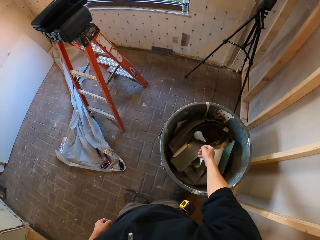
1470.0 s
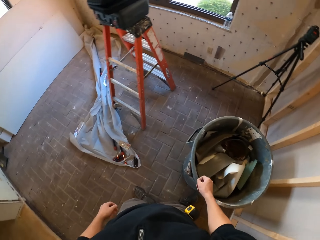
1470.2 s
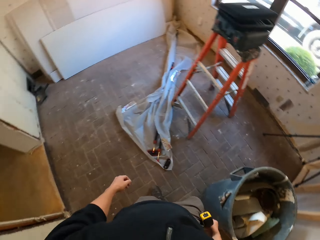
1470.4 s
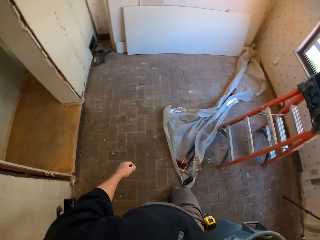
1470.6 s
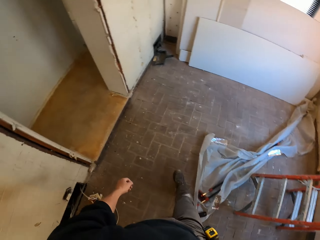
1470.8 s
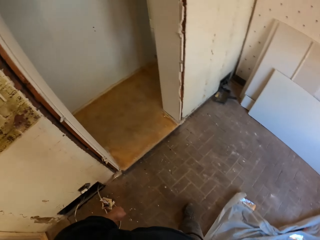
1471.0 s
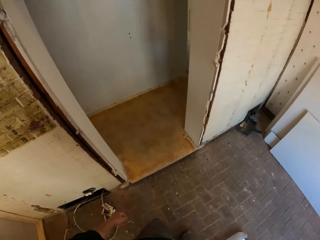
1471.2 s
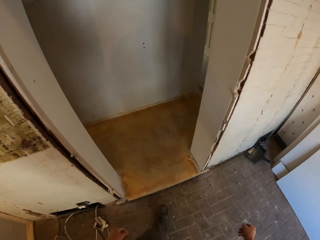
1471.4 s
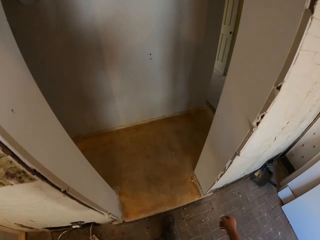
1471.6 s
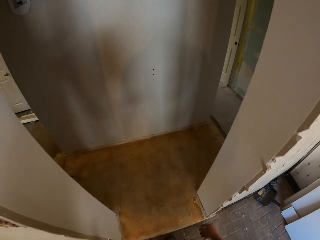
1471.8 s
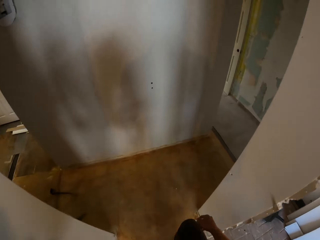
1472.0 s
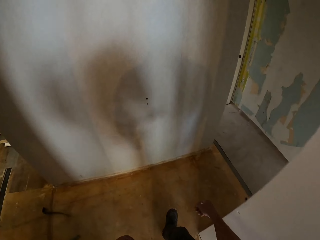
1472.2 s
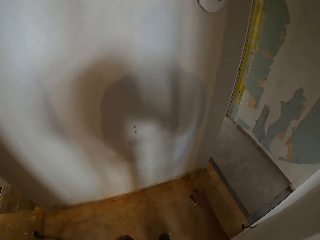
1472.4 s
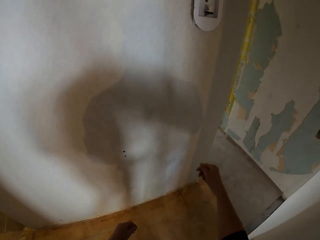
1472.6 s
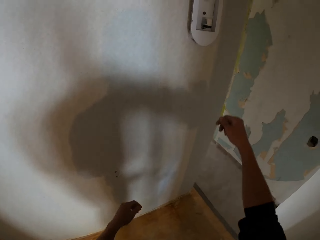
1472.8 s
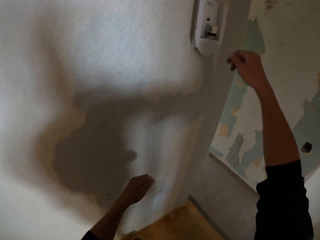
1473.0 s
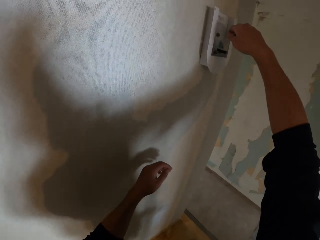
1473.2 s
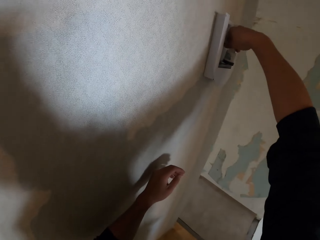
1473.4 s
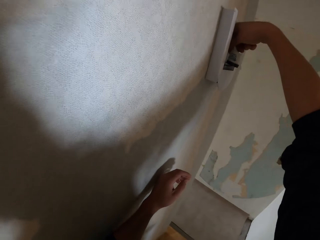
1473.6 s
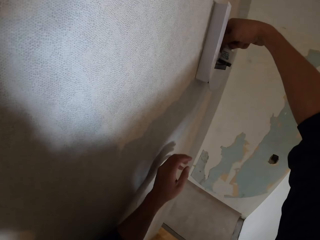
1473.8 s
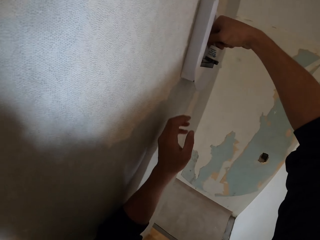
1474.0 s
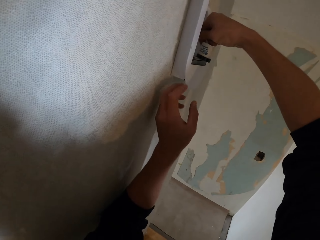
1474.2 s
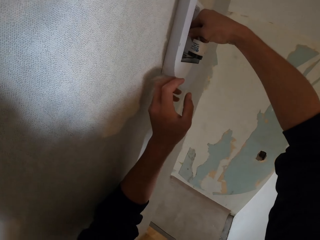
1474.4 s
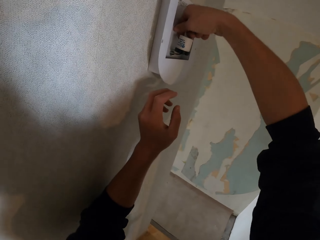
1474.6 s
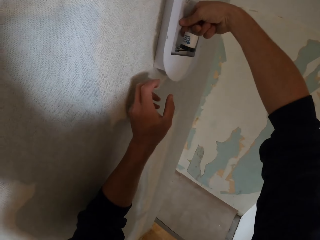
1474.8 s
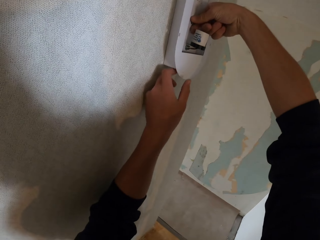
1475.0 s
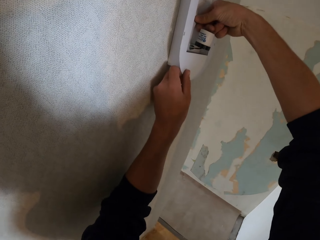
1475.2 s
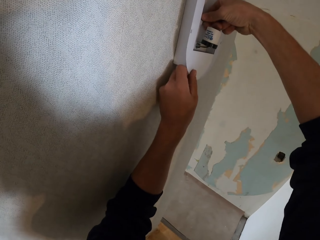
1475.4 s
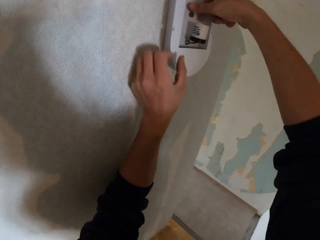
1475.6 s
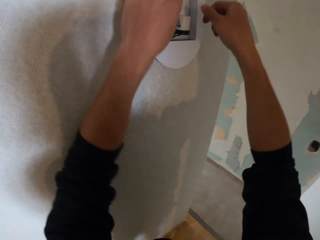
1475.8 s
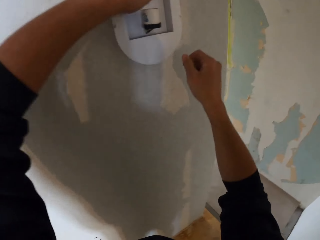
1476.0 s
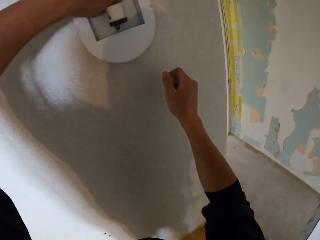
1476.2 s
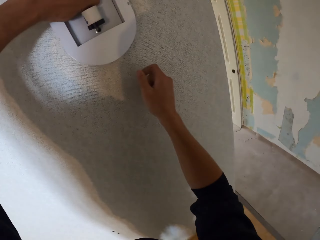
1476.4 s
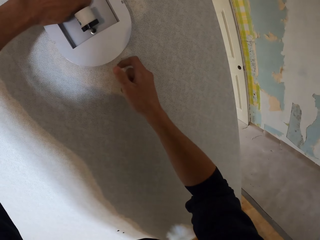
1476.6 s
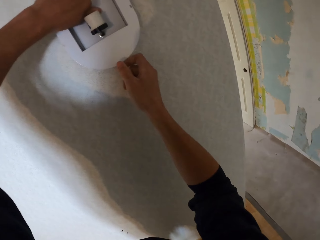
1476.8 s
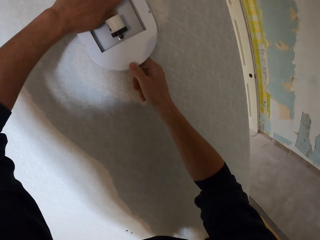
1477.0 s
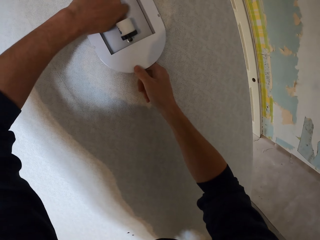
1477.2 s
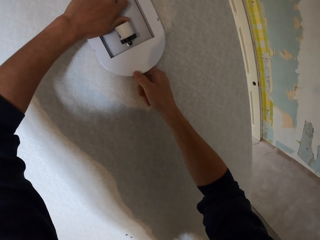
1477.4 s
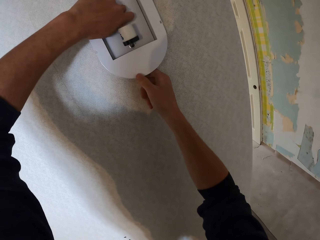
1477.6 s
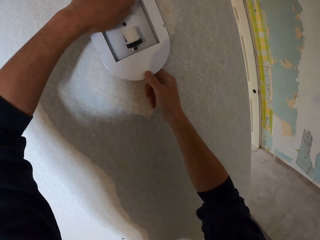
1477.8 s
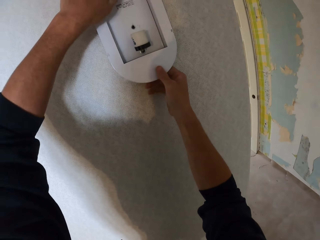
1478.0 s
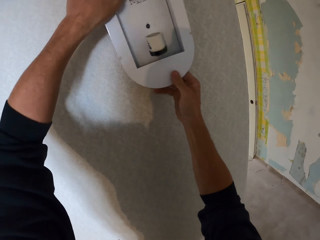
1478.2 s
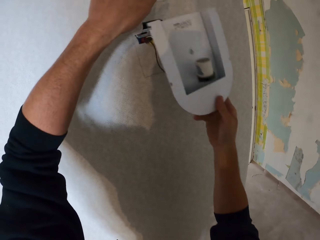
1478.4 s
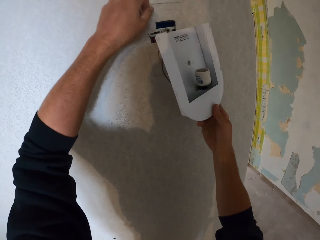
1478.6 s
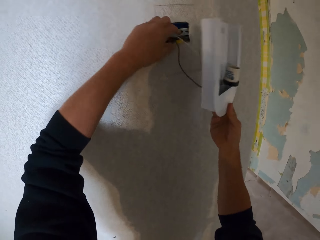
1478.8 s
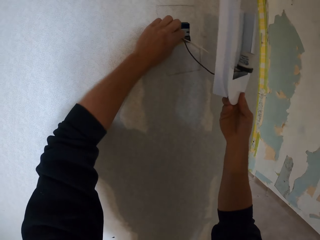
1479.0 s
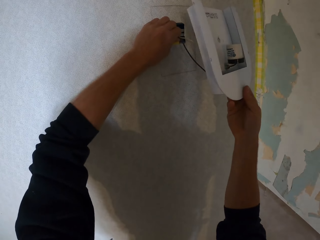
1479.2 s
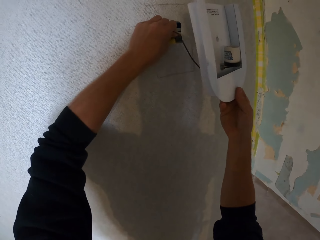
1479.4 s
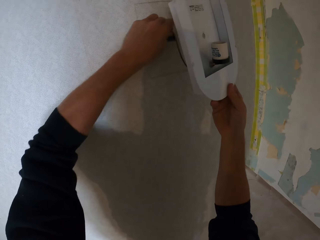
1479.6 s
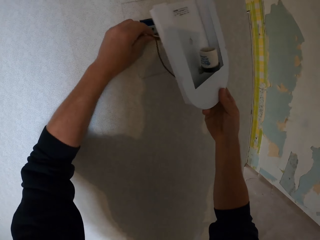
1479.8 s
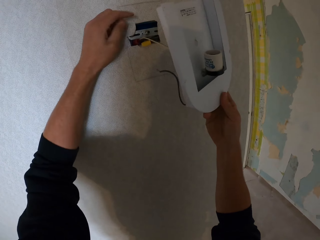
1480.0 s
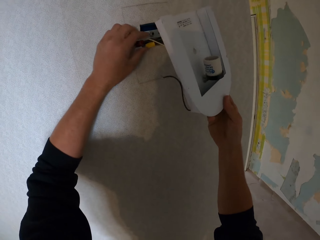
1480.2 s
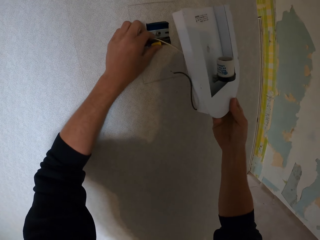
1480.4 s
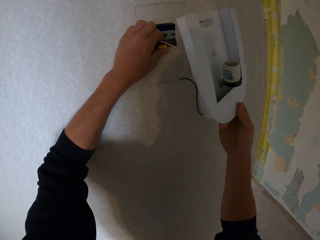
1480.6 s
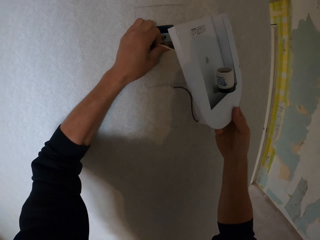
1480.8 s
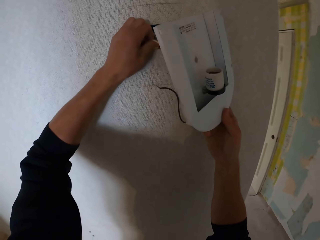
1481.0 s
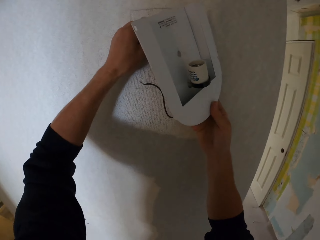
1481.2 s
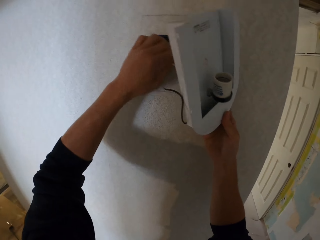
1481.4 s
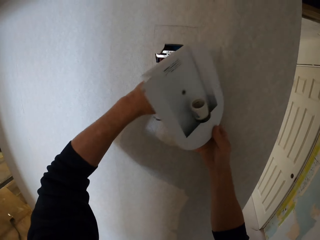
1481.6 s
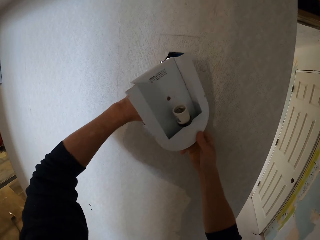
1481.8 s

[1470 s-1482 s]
The camera wearer walks in the house. They hold something. They loosen a screw in a bulb shade. They hold something with the left hand. They remove the bulb shade on a wall by the right hand. They cut cables. They pull the cable.

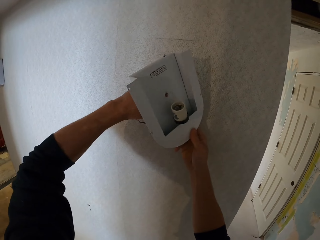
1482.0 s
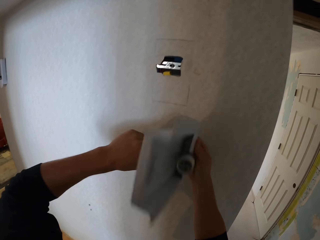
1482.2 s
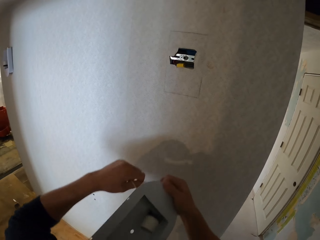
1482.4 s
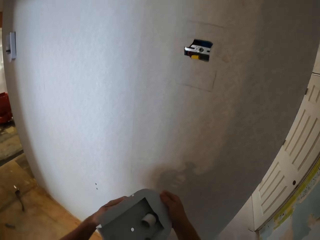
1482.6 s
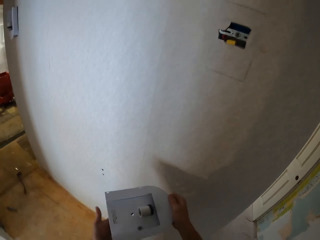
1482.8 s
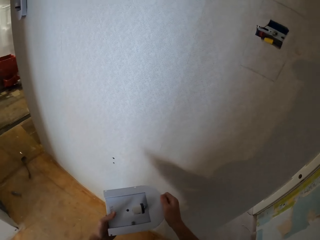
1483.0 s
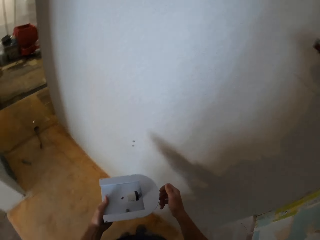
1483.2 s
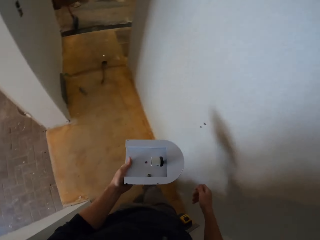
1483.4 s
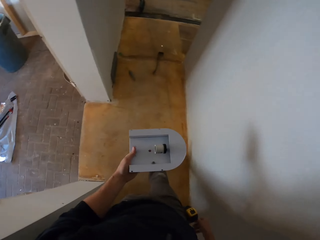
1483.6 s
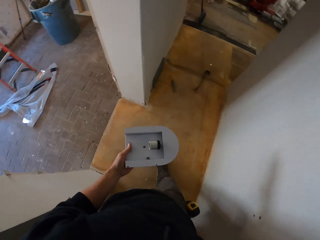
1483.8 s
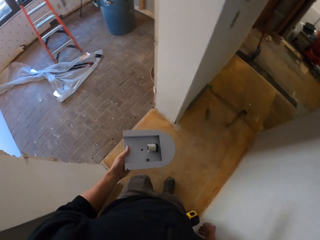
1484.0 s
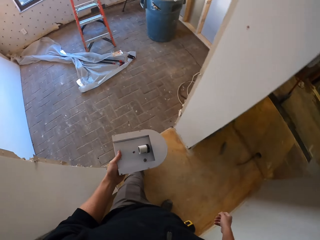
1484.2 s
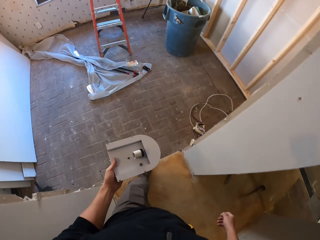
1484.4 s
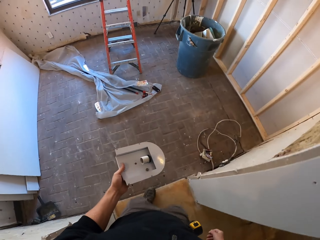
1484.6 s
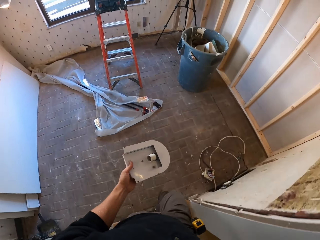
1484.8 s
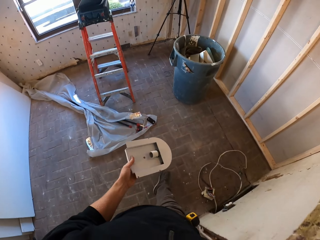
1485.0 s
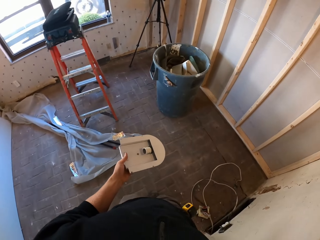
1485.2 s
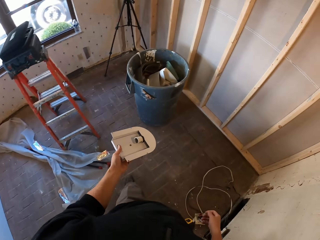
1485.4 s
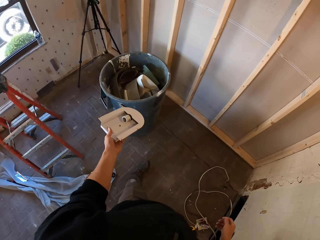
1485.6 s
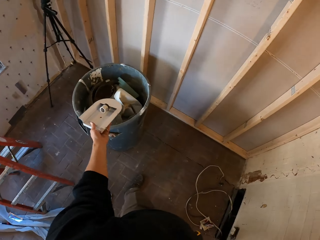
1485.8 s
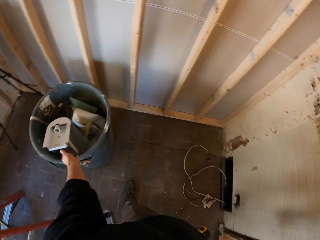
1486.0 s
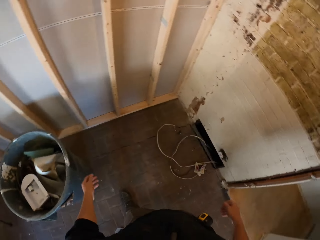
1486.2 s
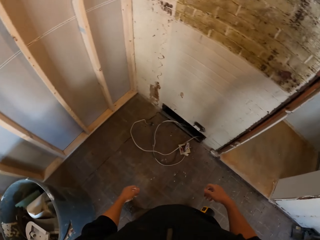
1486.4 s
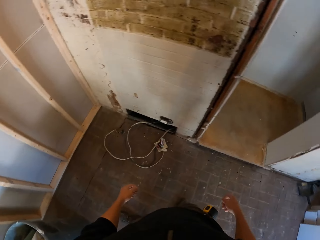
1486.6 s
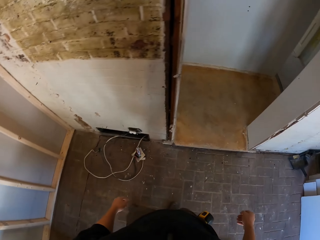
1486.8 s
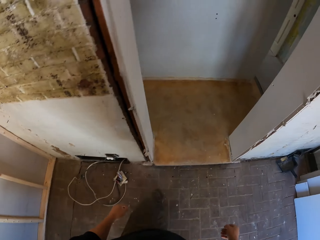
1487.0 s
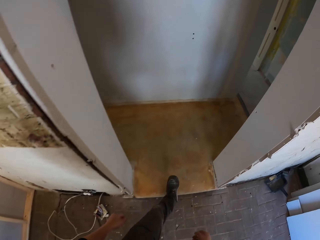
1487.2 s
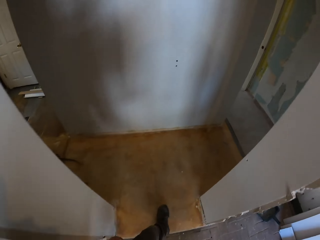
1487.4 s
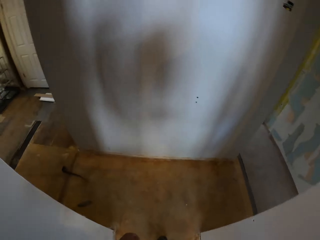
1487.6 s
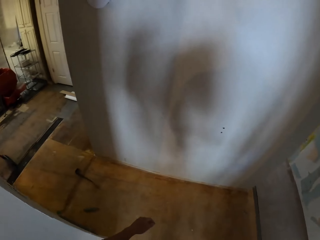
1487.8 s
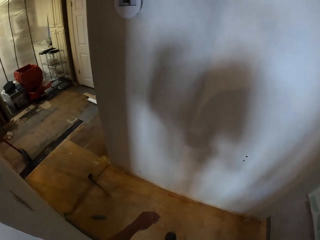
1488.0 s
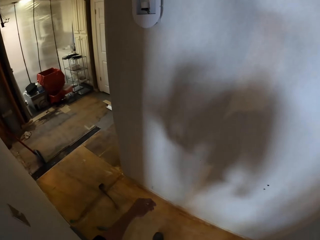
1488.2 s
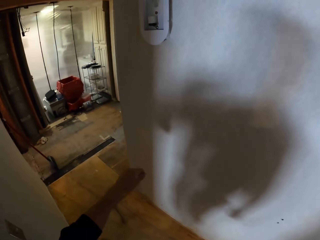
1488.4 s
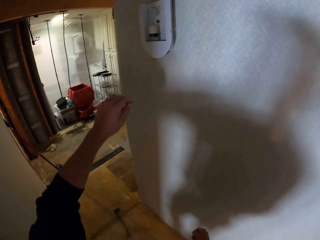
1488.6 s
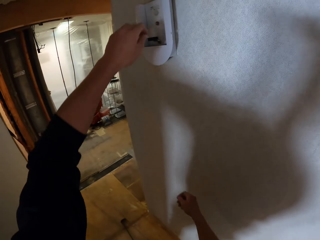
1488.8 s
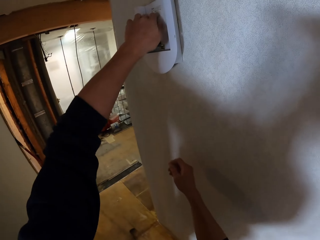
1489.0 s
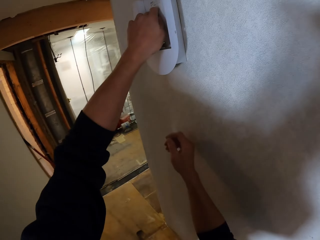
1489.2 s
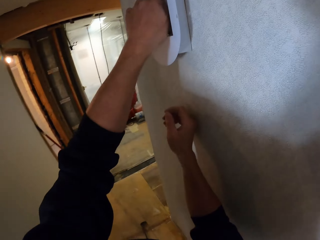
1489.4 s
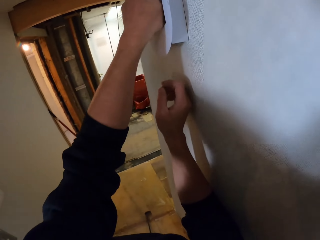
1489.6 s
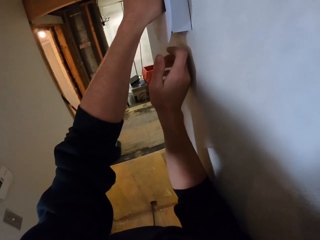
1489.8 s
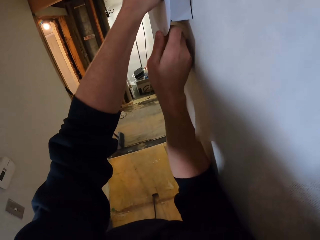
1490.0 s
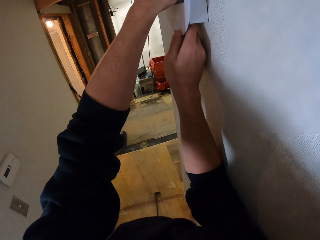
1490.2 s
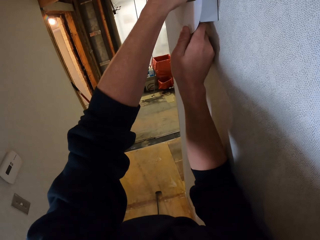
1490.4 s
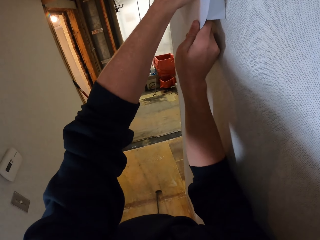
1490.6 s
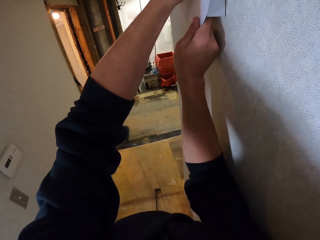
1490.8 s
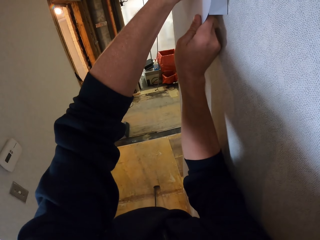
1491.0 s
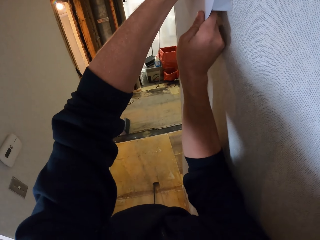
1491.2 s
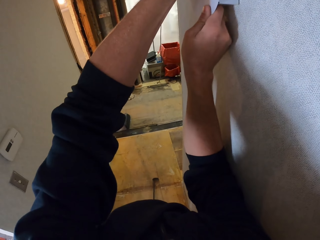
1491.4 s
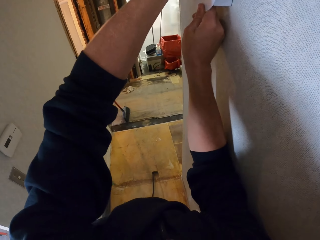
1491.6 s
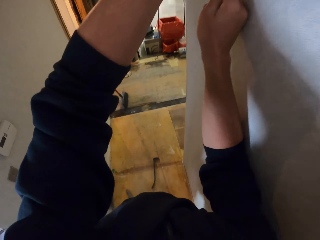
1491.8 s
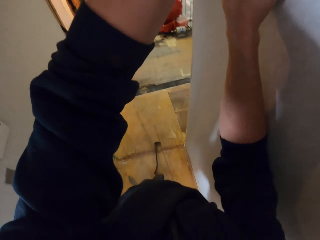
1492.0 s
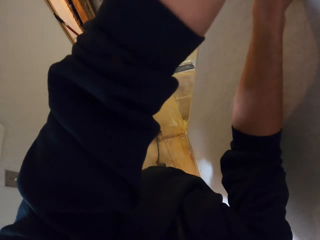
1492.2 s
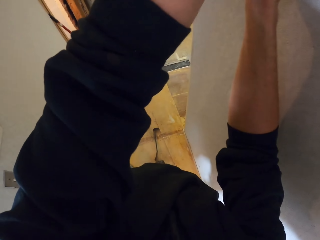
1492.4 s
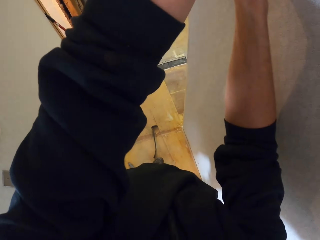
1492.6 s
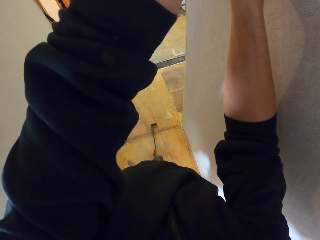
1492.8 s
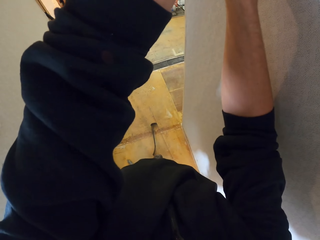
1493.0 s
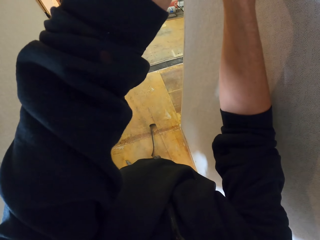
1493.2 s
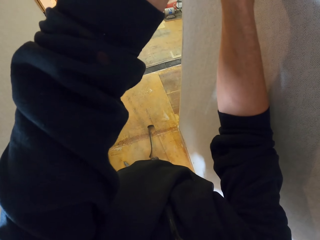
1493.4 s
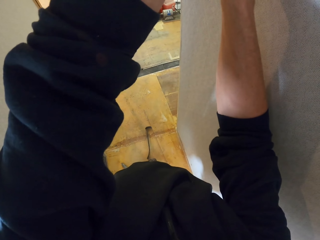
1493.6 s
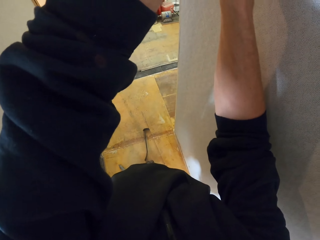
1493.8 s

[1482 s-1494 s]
The camera wearer pulls something. They drop something on the left hand. They pass a bulb shade to the right hand. They walk in the house. They dispose of the bulb shade in a trash bin. They walk in the house again. They hold a bulb holder with both hands. They shake the bulb shade.
